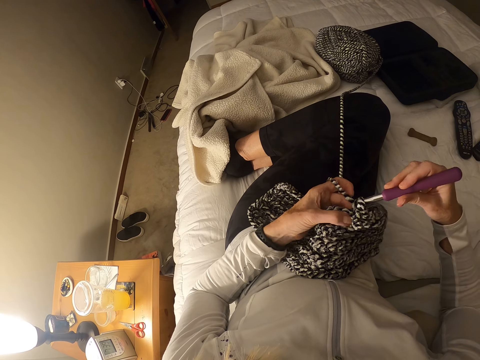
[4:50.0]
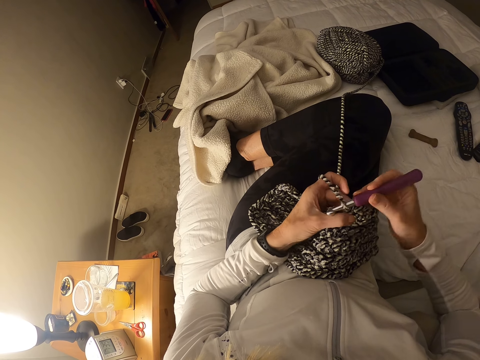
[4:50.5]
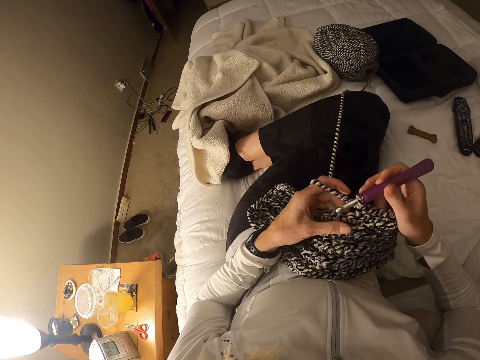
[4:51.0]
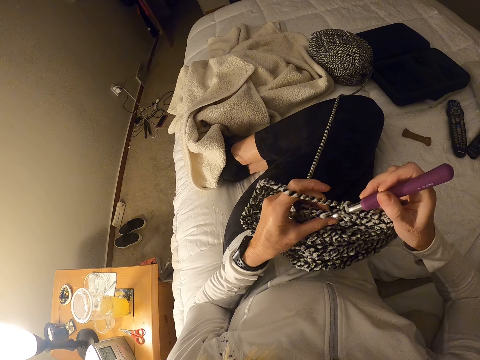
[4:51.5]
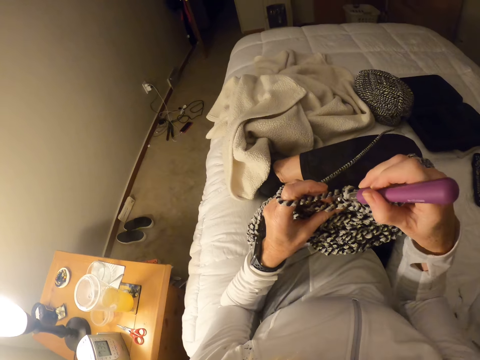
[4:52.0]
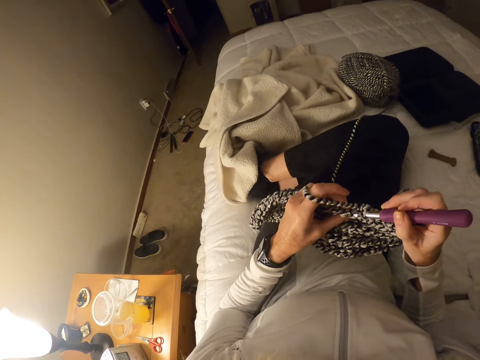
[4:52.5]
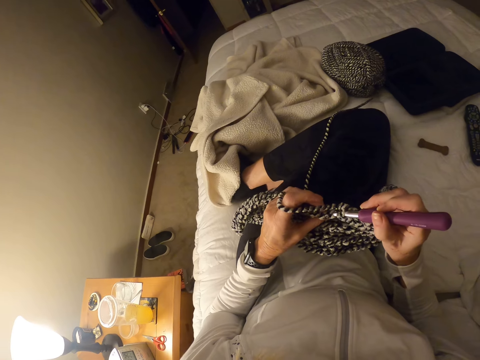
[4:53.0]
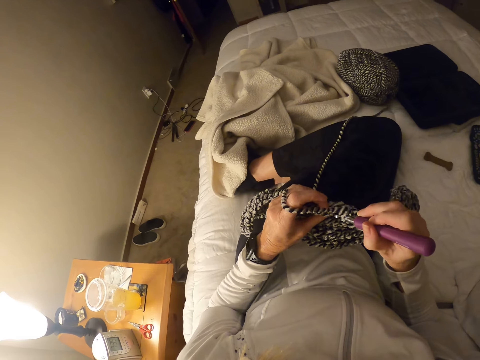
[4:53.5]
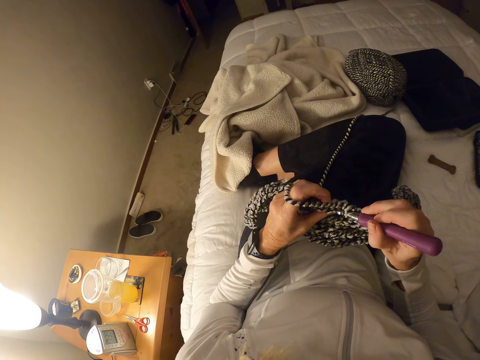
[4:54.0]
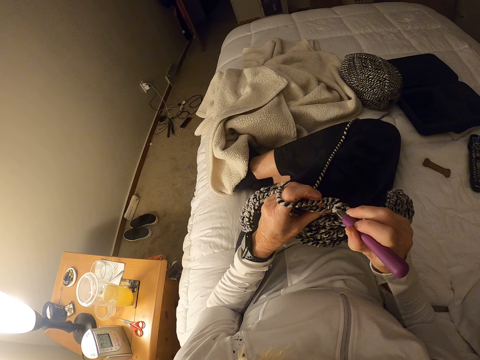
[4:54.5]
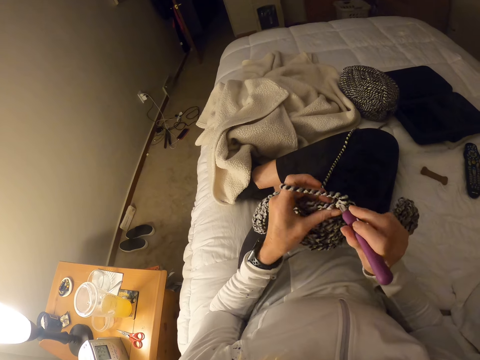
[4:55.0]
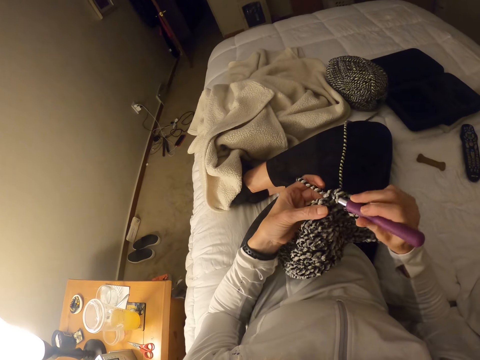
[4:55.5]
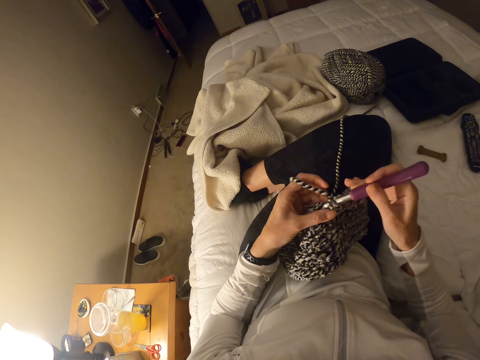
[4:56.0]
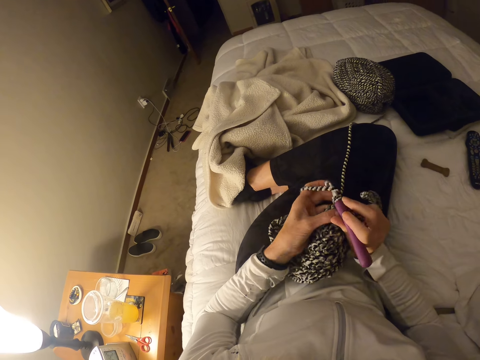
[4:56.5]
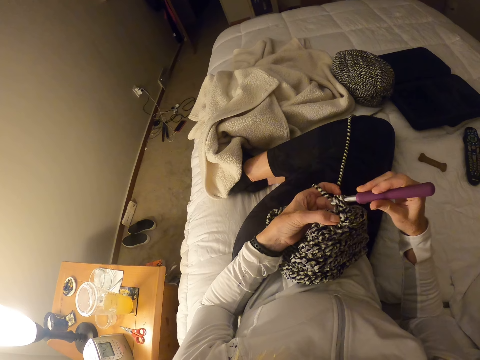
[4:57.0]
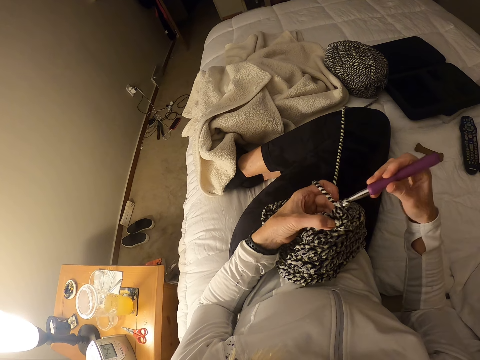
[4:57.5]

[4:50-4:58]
The camera wearer adjusts her right hand. She crochets with the yarn.

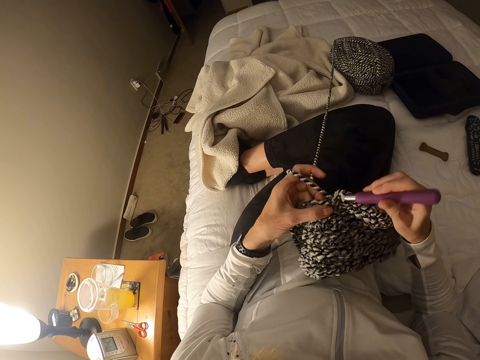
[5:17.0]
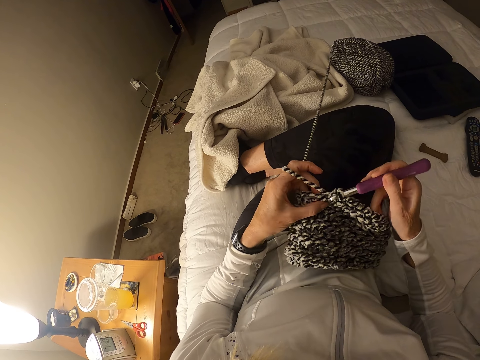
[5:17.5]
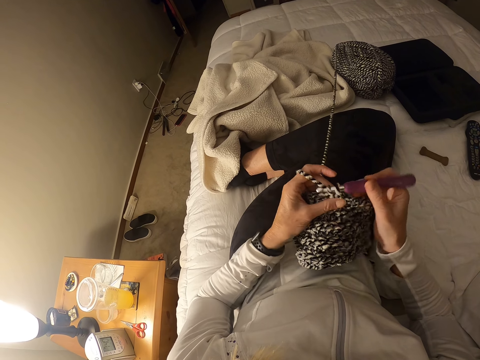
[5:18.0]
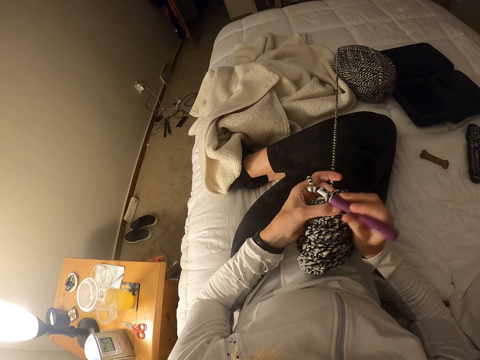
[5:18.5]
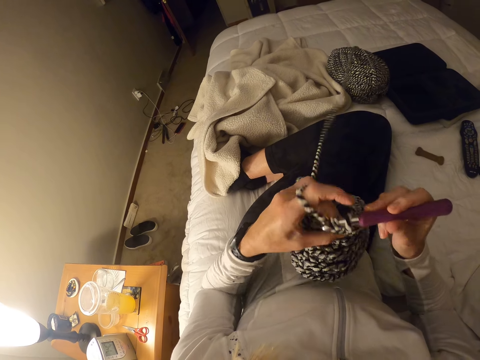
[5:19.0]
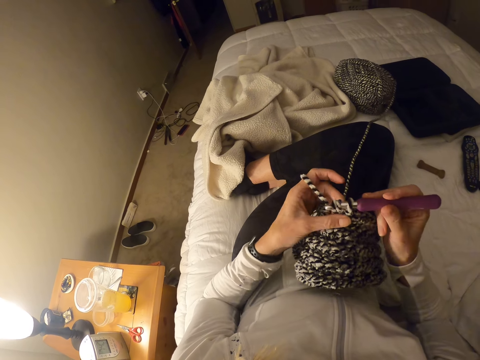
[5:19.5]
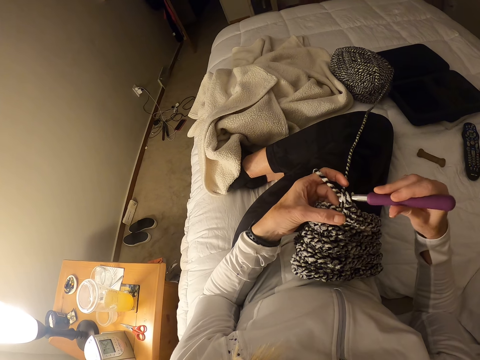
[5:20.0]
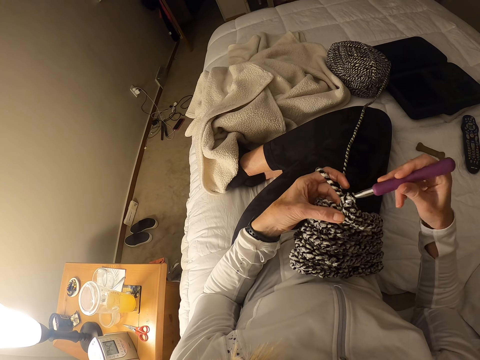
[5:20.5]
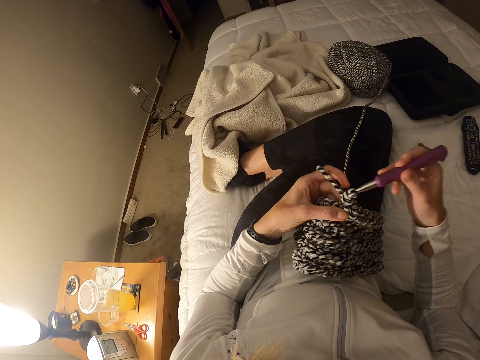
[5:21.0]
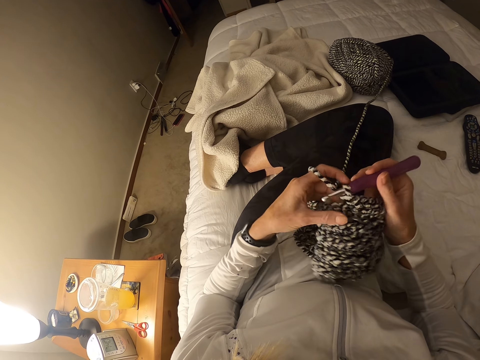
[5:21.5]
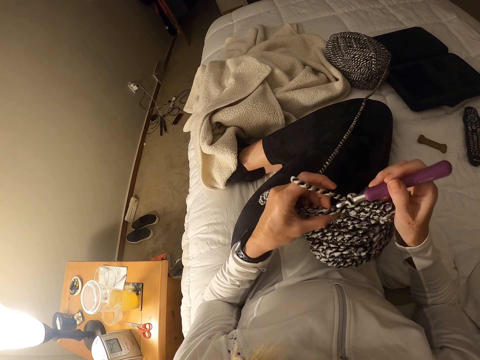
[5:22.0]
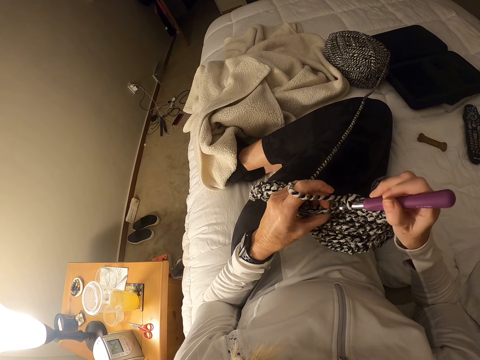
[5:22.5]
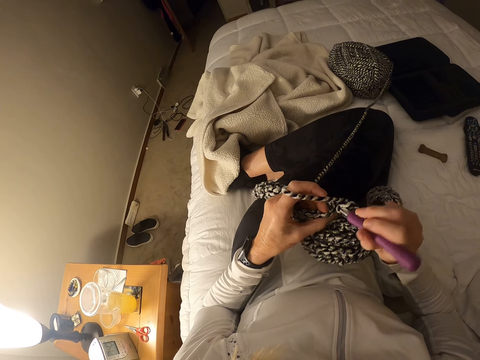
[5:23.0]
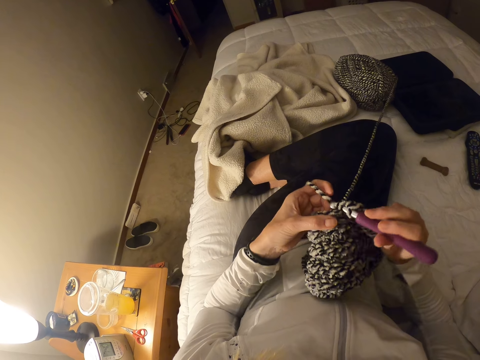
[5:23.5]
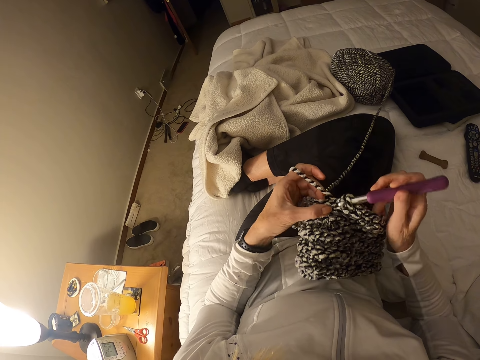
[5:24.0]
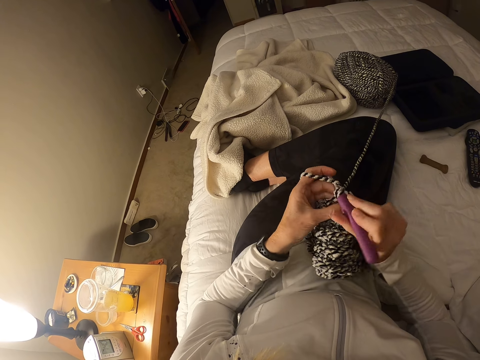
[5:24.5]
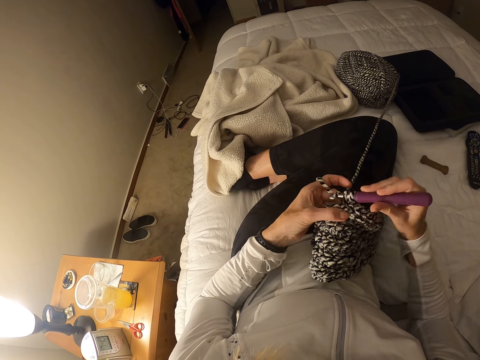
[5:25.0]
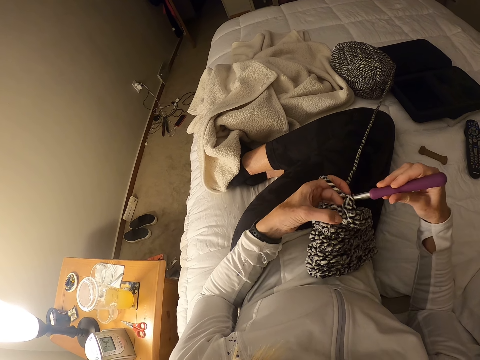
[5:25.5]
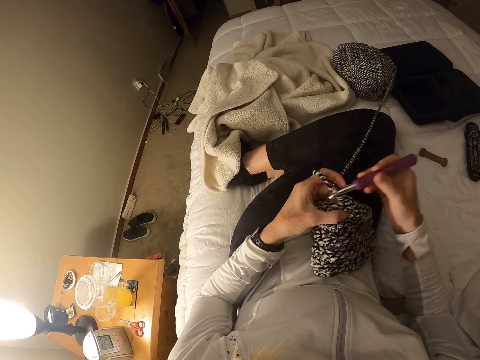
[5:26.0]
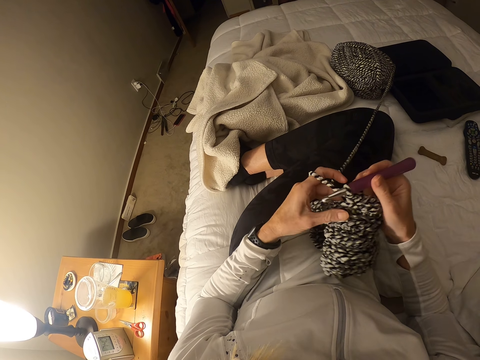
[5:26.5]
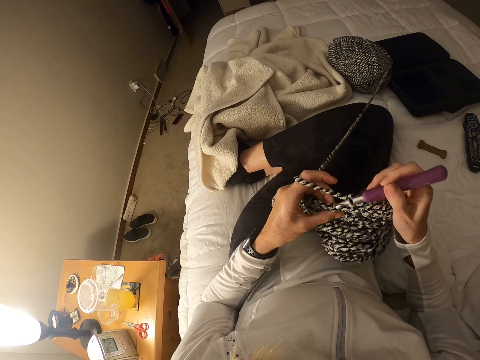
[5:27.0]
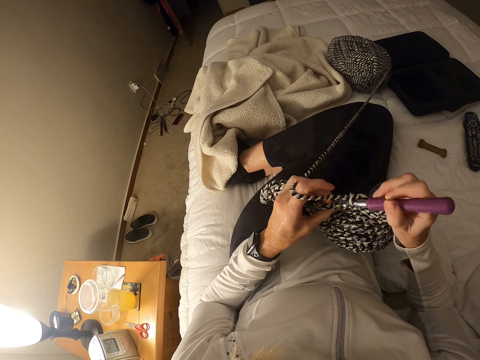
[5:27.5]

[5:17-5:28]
The camera wearer pulls the yarn towards herself. She crochets with the yarn.

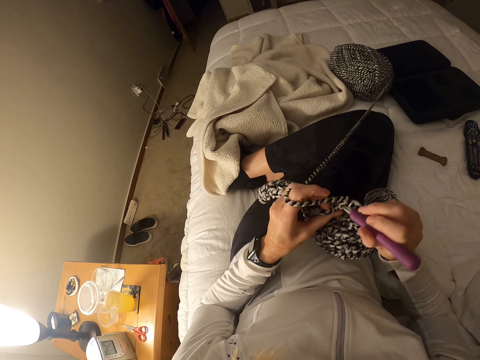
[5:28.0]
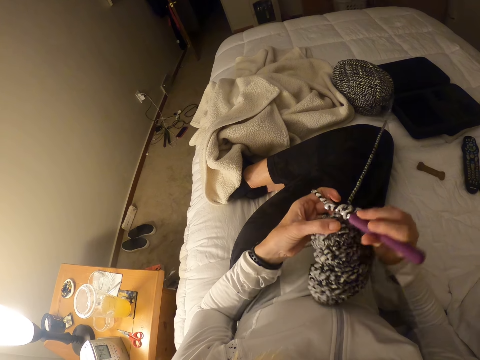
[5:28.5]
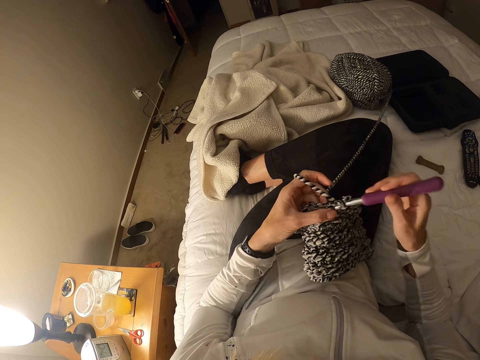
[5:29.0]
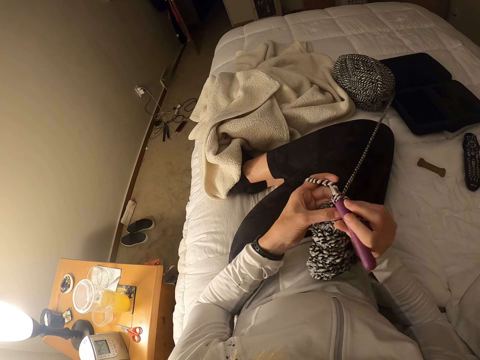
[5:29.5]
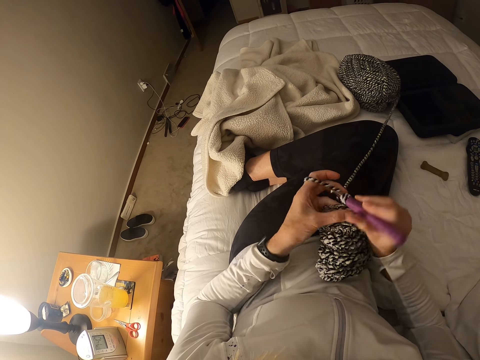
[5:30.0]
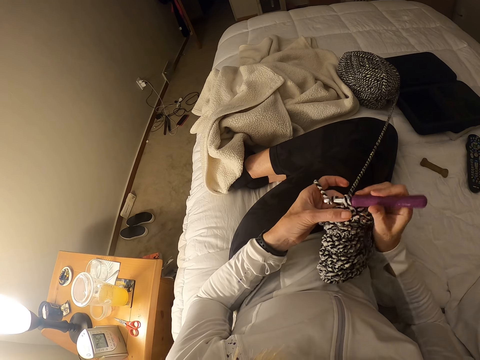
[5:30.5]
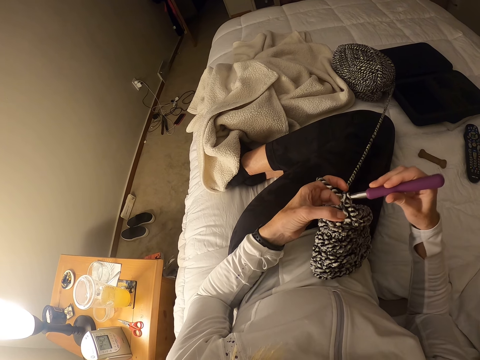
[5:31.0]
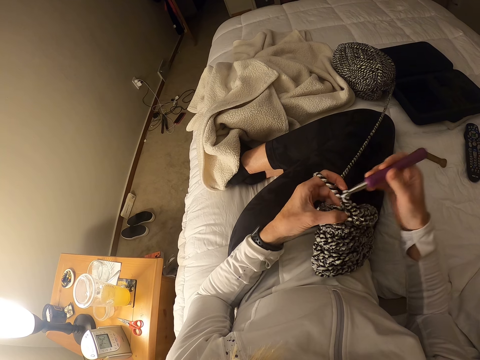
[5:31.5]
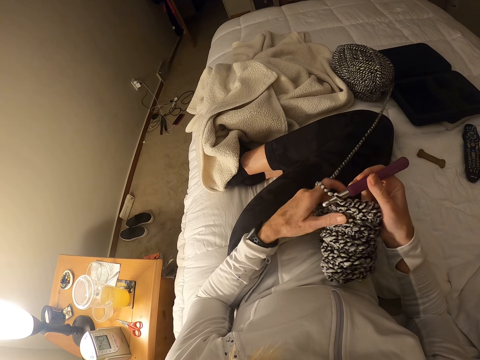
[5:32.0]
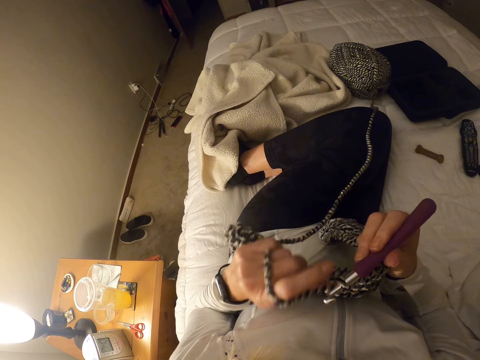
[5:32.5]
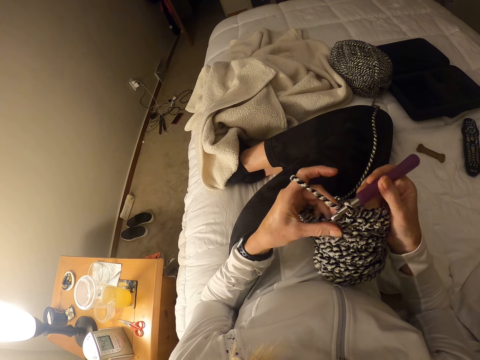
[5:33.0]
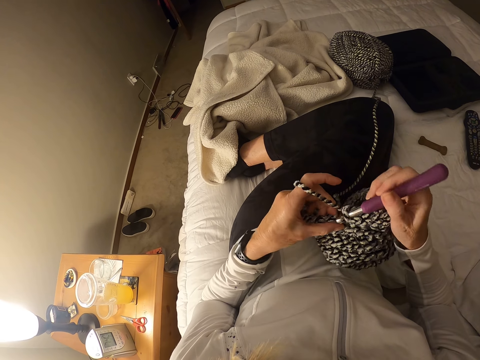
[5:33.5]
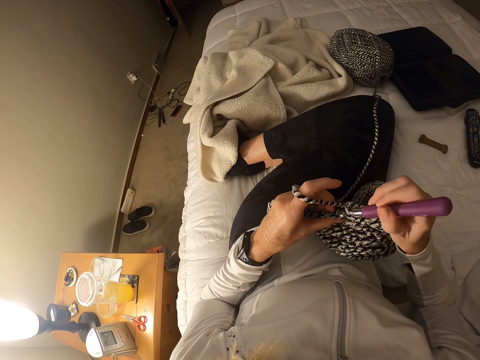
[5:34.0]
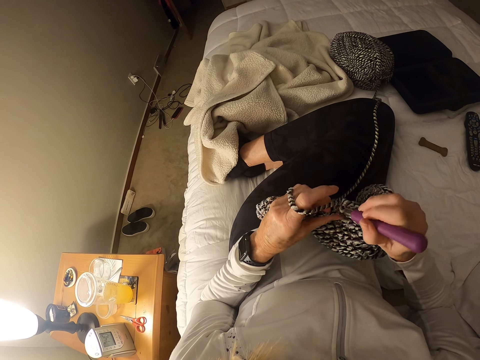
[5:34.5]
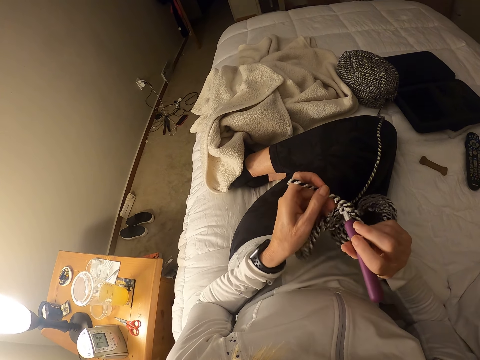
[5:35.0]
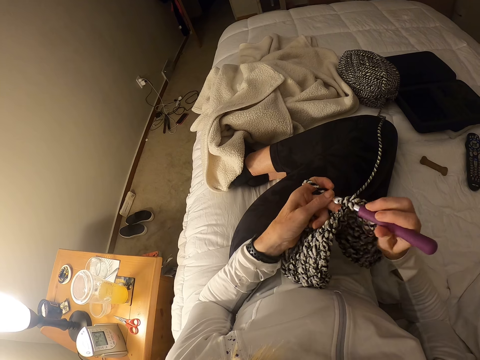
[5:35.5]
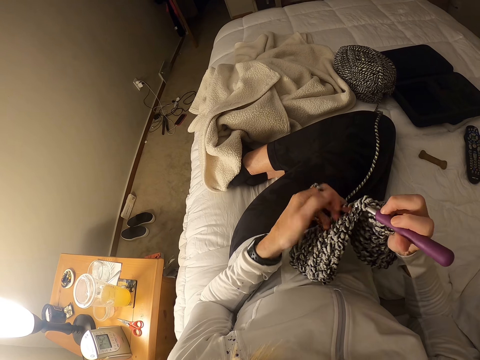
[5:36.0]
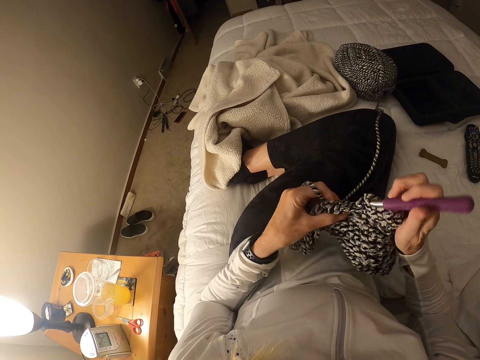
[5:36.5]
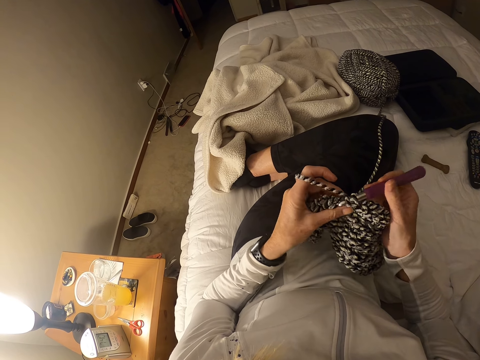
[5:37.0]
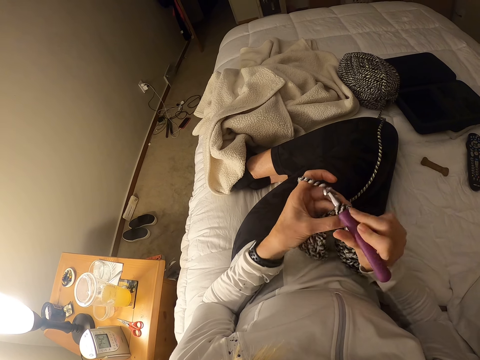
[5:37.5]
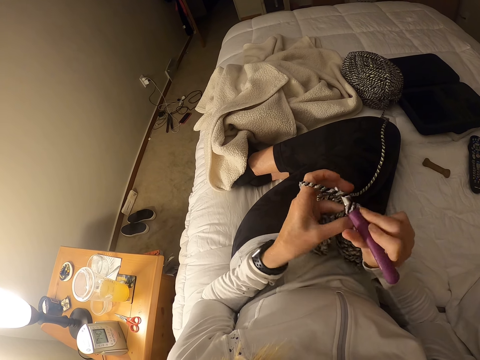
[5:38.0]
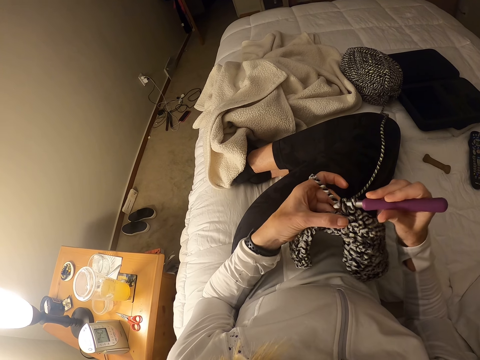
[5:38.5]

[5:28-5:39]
The camera wearer pulls the yarn towards herself. She crochets with the yarn.
